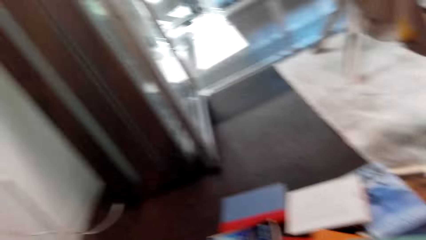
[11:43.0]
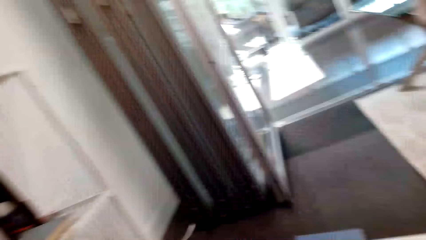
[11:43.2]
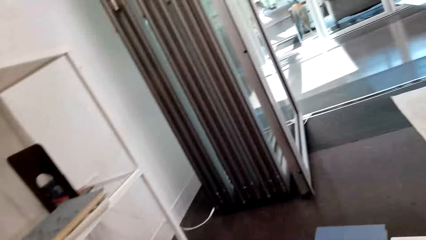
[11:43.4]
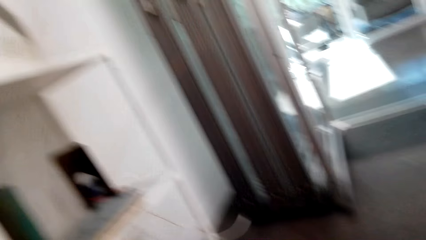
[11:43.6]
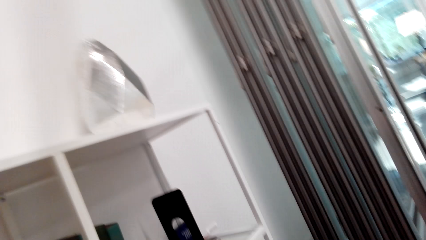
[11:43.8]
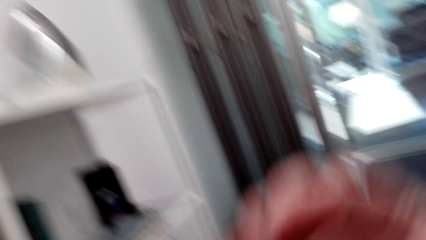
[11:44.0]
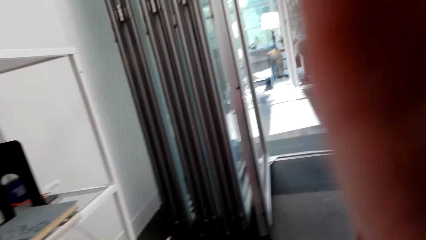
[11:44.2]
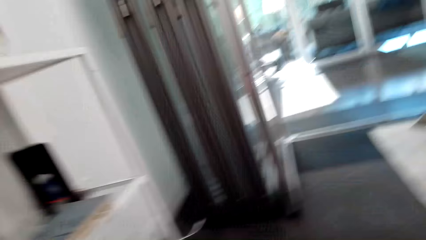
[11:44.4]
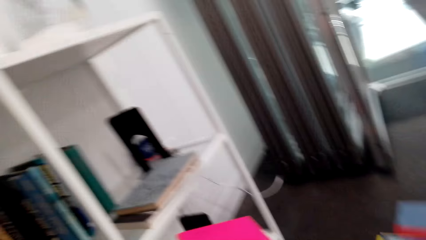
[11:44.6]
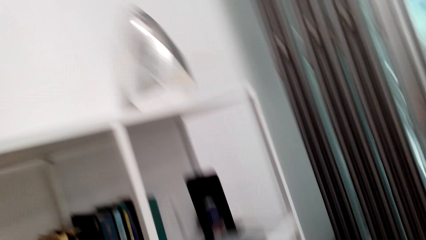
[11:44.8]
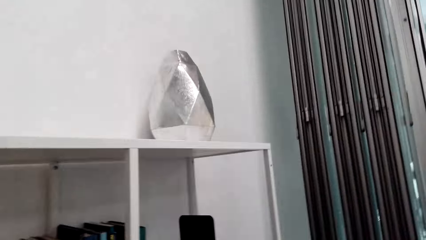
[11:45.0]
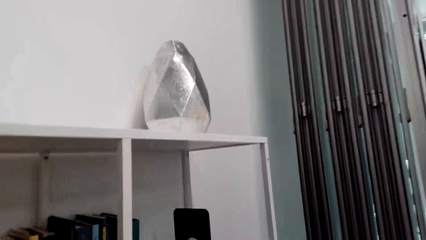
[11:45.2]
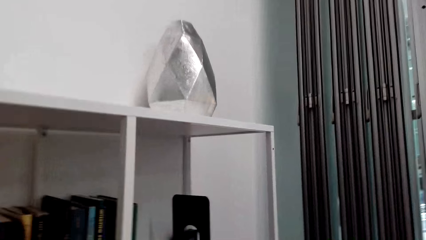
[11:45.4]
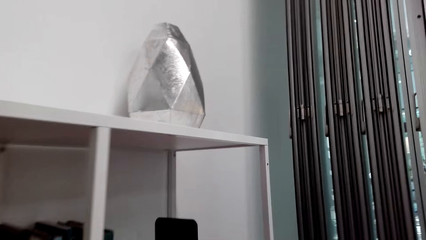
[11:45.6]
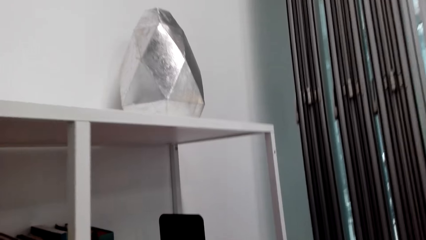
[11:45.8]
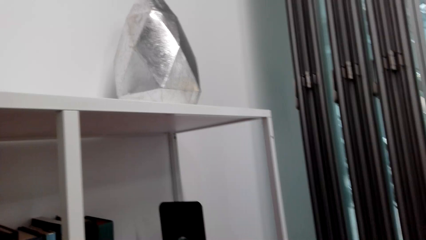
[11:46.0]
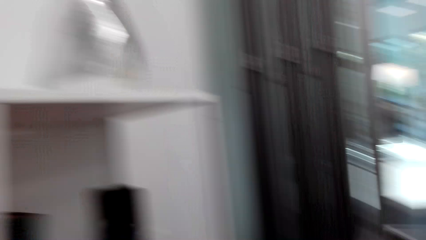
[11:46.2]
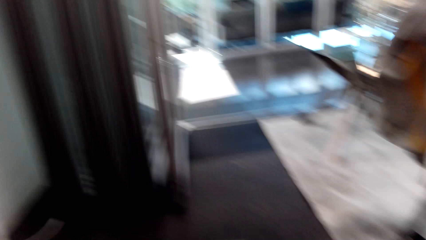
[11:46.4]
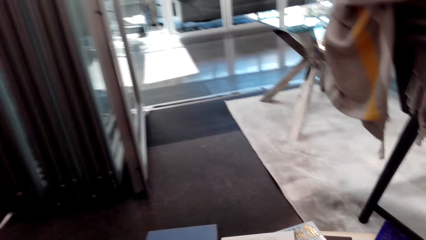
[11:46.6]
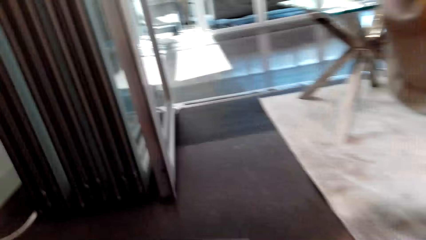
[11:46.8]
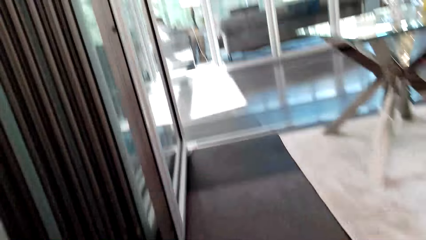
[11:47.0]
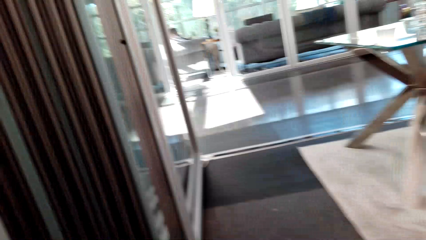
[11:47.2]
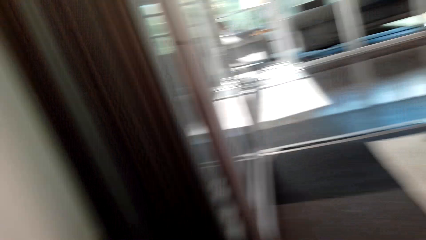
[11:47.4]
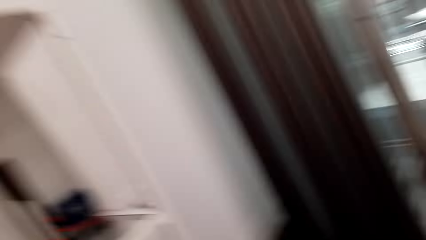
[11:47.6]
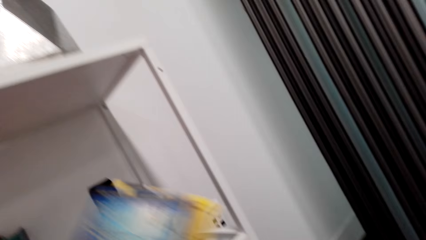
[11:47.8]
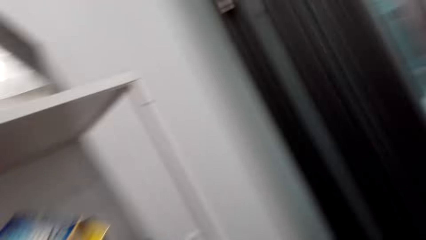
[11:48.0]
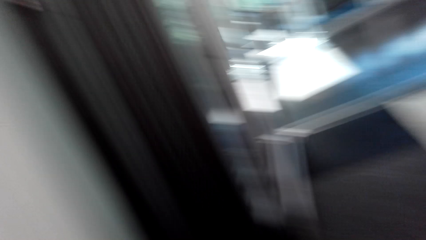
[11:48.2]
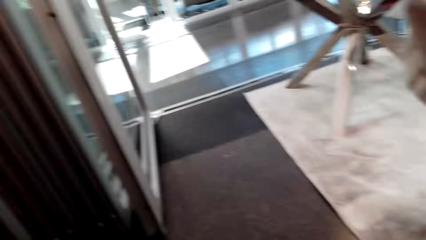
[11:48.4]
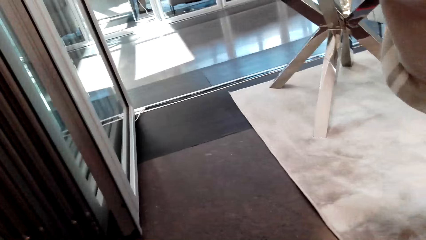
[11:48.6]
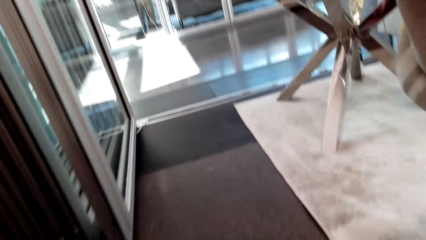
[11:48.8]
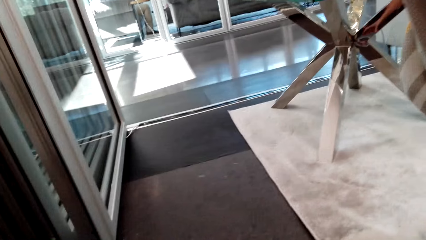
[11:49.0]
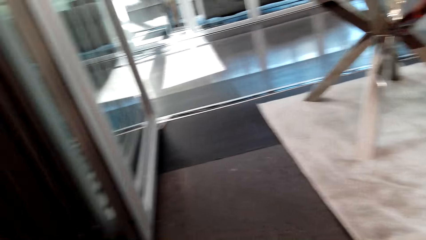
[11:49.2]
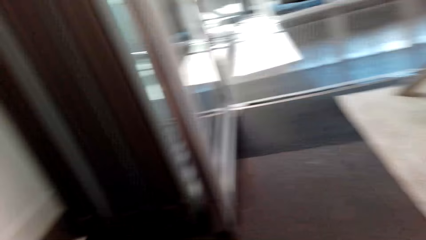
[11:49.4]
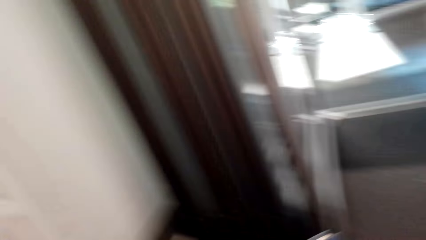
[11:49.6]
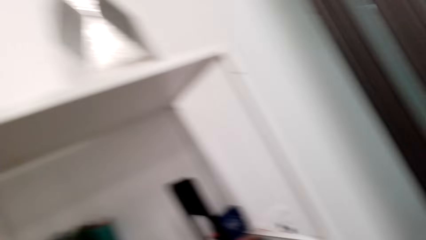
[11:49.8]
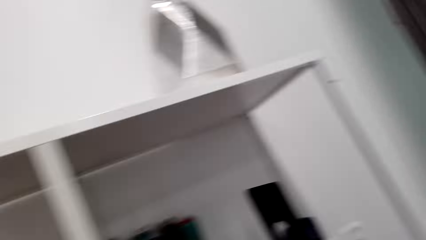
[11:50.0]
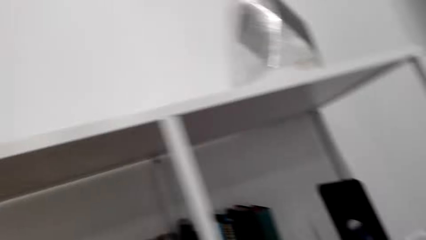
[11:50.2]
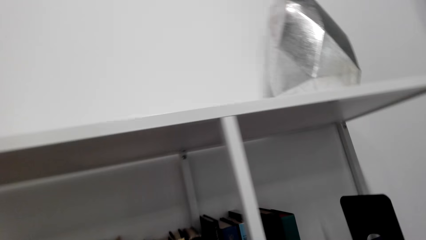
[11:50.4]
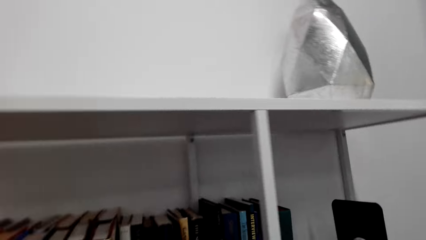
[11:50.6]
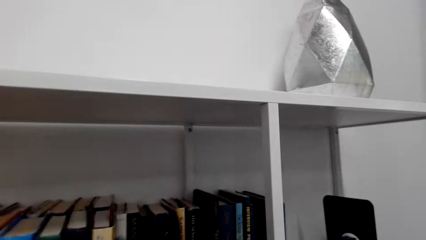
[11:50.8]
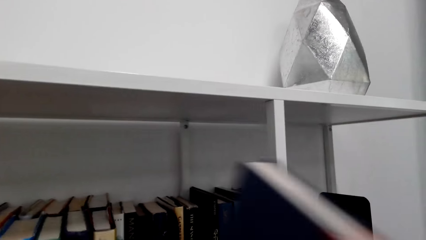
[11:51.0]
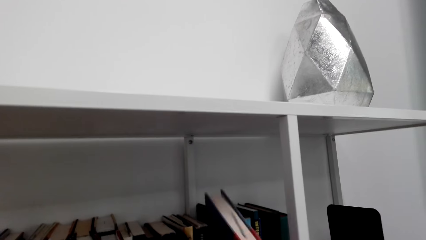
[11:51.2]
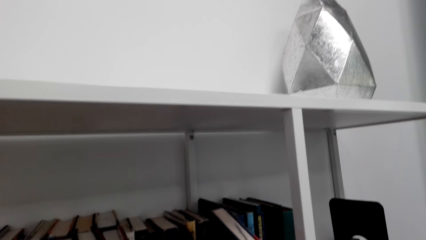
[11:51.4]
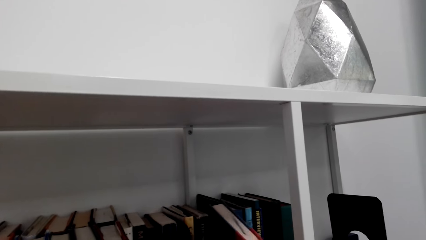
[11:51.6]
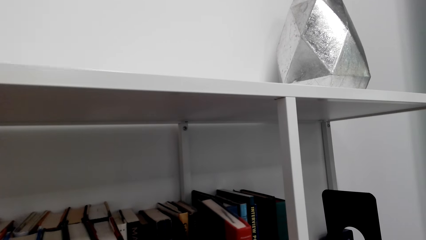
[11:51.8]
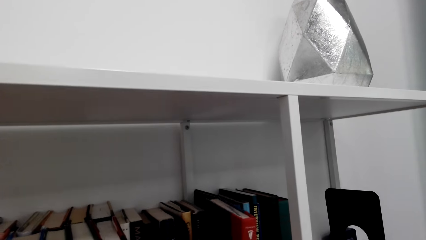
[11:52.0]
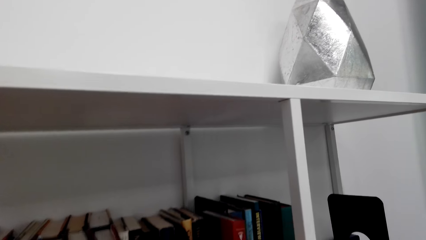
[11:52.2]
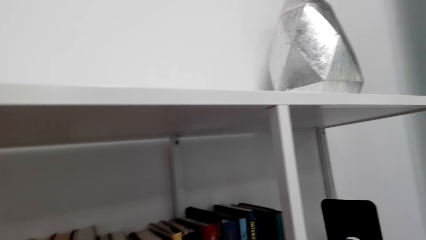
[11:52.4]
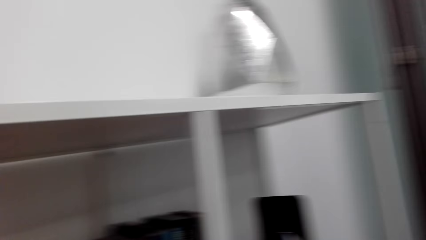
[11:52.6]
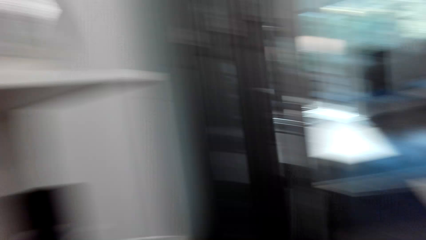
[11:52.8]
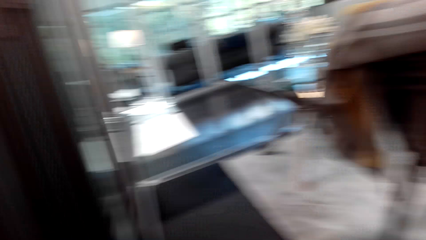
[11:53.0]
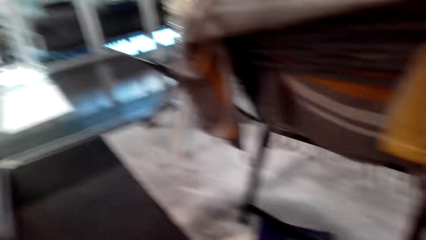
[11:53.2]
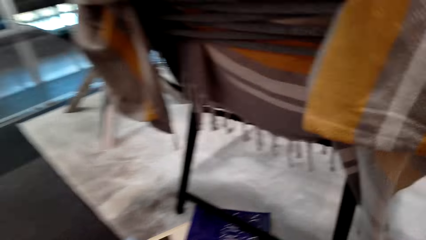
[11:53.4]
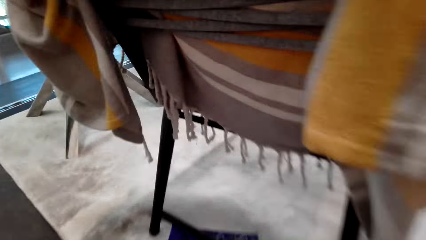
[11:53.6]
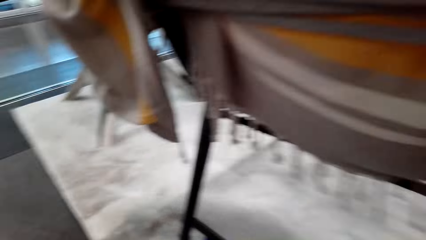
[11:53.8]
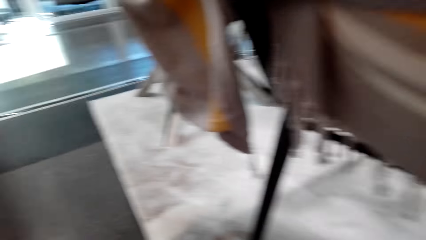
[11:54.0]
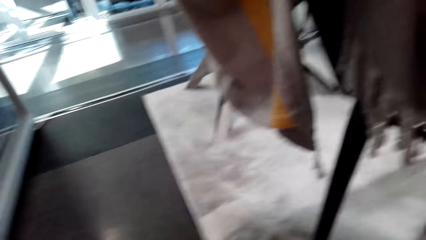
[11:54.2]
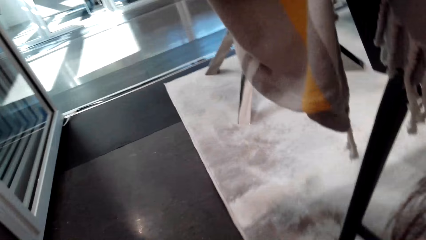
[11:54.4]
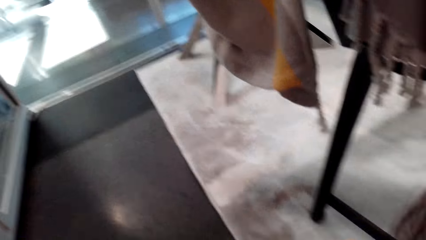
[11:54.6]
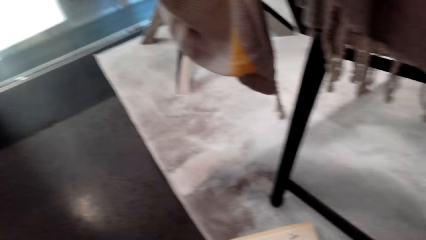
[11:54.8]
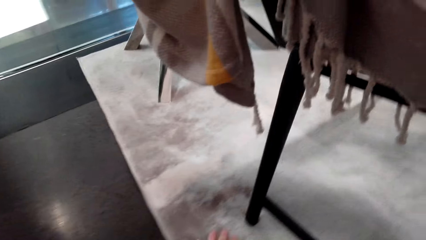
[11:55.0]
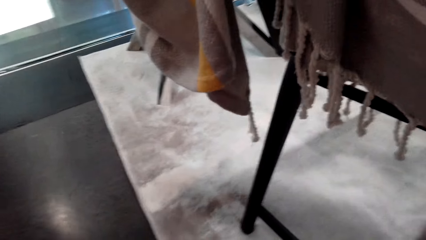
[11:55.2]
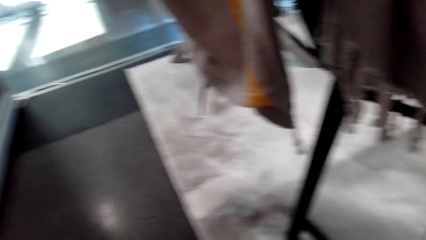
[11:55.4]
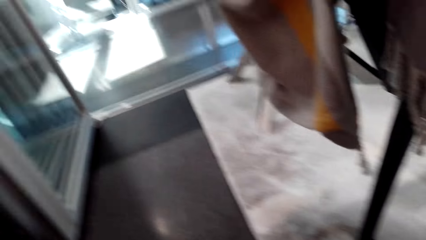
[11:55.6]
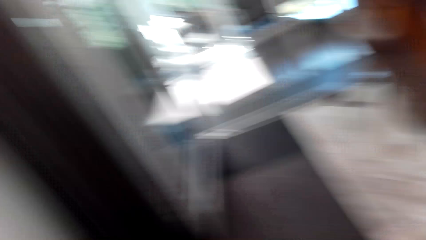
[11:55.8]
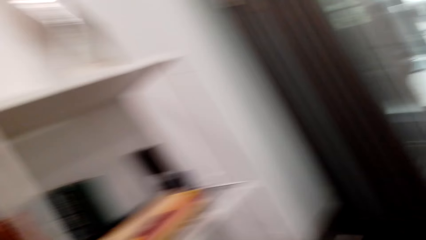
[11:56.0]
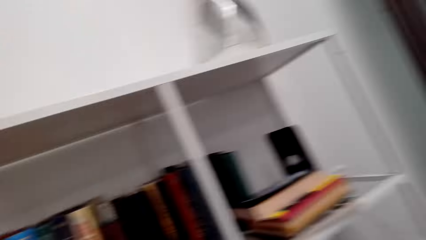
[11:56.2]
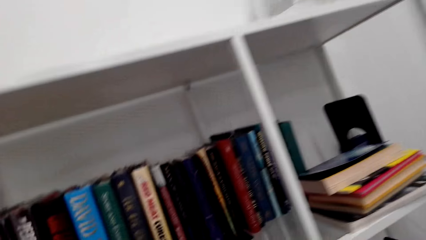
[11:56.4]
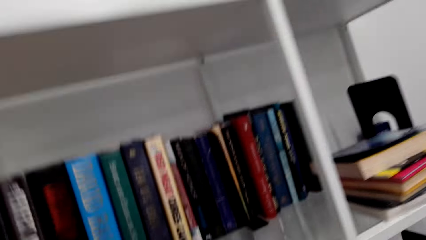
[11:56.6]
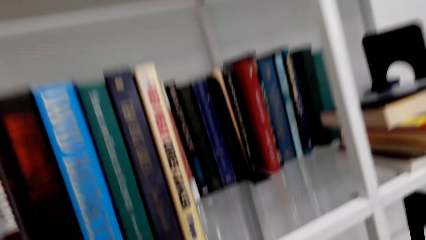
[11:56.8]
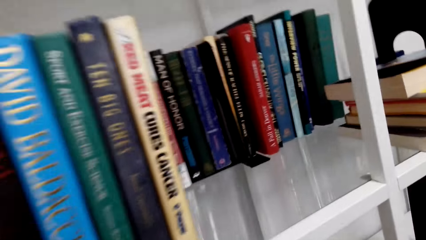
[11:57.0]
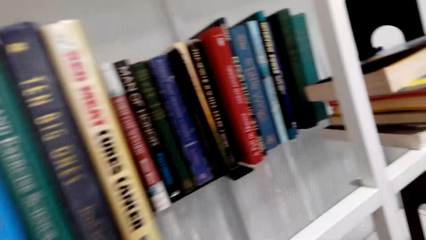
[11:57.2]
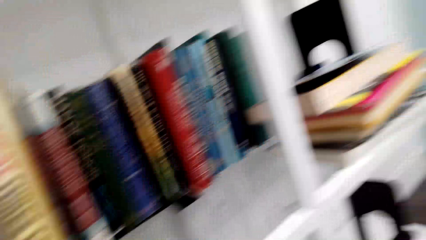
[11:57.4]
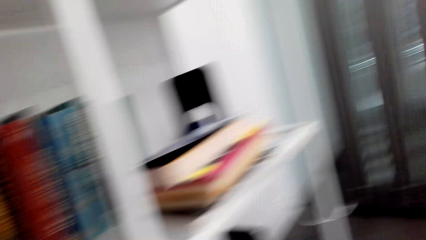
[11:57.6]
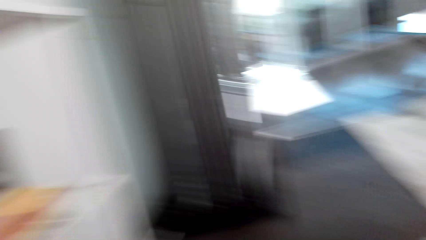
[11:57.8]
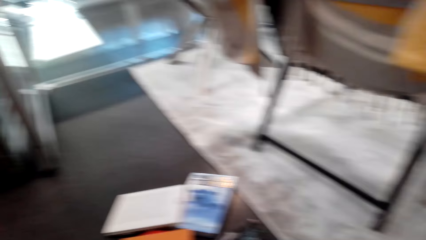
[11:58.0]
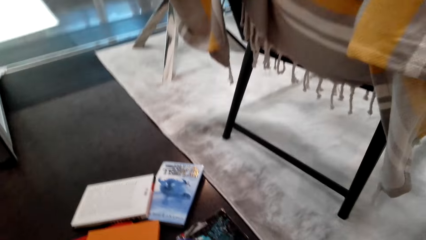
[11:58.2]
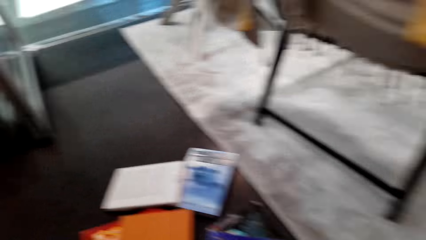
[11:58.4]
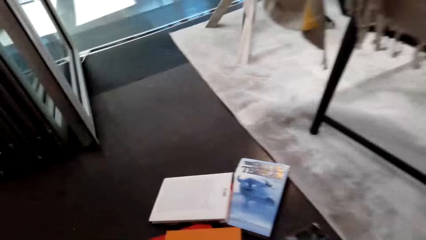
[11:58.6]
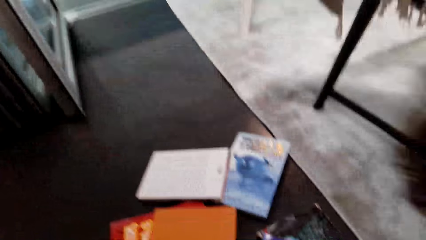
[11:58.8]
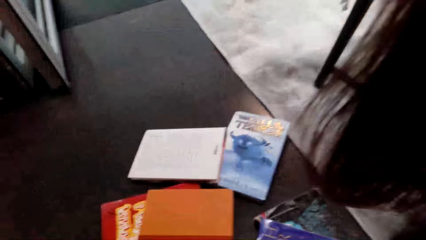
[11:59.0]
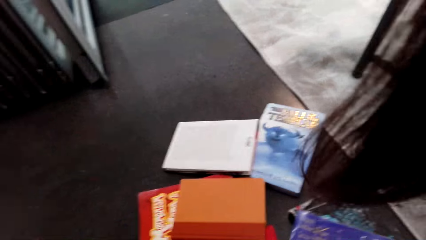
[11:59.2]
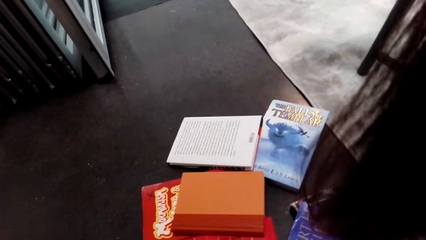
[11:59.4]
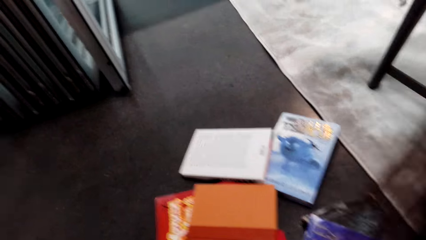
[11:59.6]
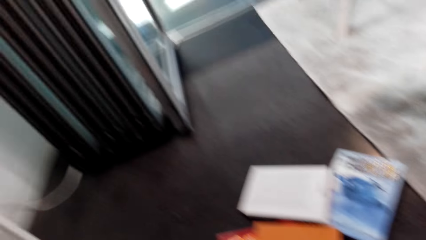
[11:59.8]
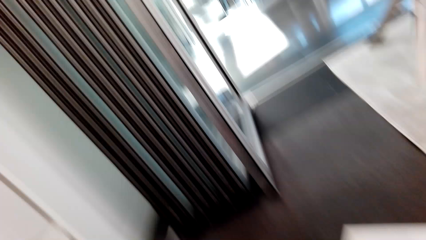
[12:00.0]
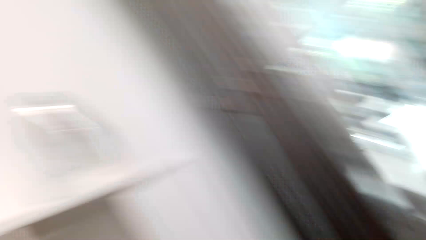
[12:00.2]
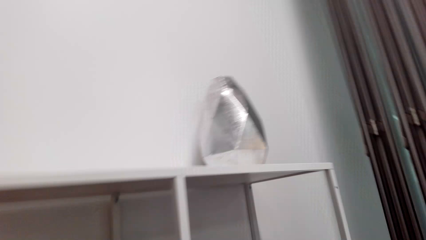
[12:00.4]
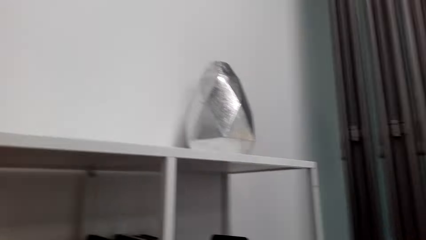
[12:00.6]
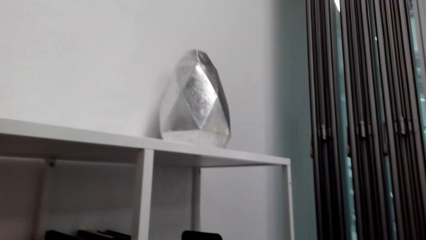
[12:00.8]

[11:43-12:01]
The camera wearer looks around the room. He lifts his hand. He arranges books on a shelf. He looks around the room. He places the books in the shelf. He arranges books on the shelf. He picks up books from the floor. He arranges books on the shelf. He looks around the room. He picks up books from the floor.
